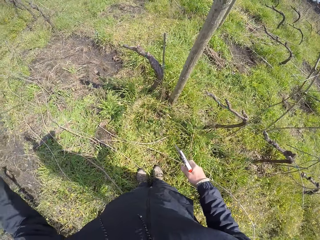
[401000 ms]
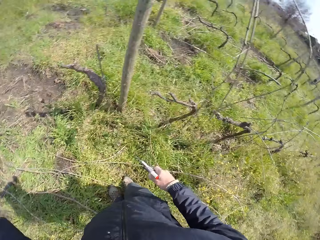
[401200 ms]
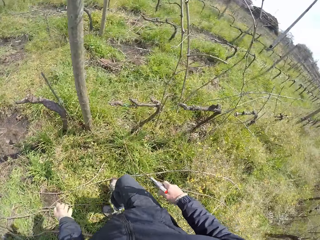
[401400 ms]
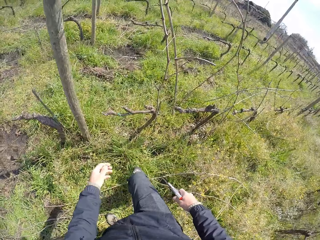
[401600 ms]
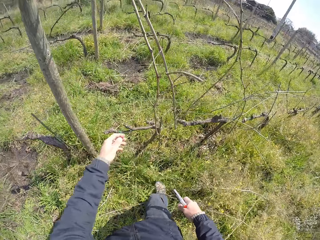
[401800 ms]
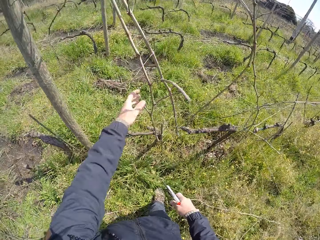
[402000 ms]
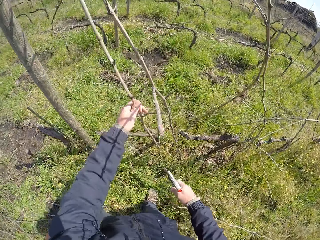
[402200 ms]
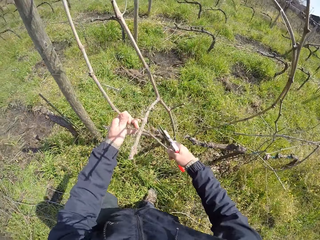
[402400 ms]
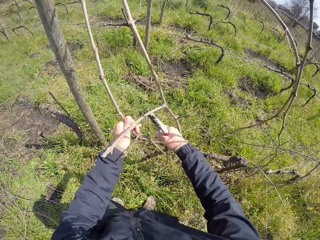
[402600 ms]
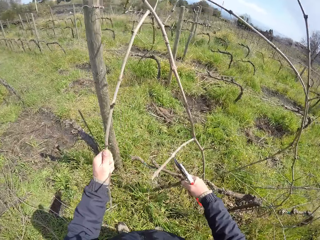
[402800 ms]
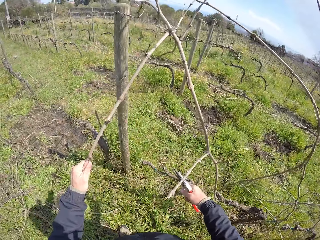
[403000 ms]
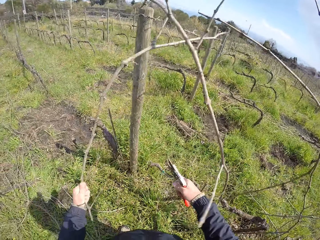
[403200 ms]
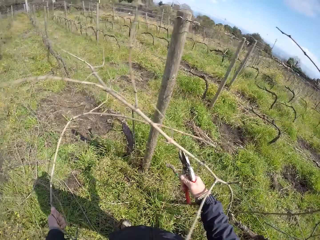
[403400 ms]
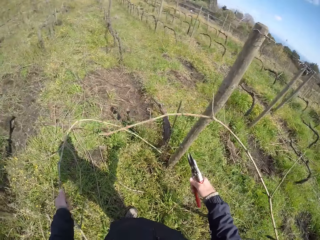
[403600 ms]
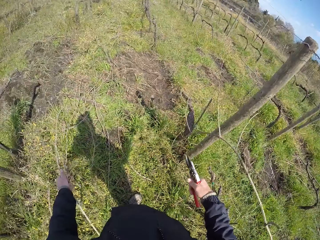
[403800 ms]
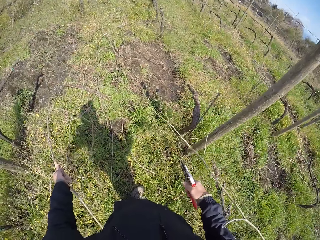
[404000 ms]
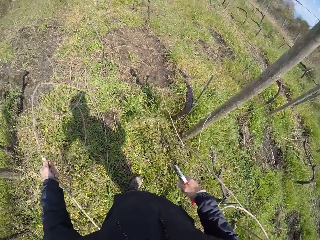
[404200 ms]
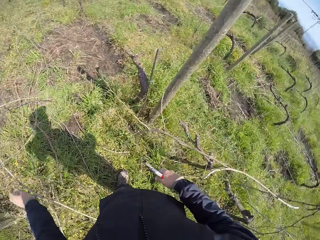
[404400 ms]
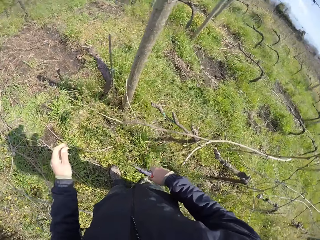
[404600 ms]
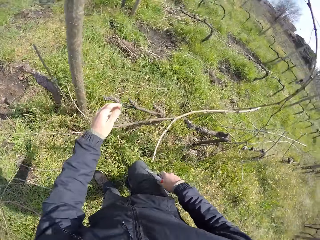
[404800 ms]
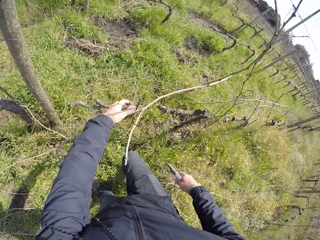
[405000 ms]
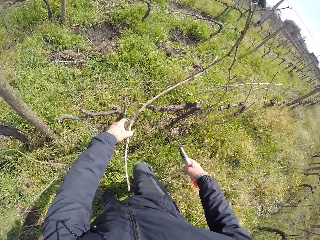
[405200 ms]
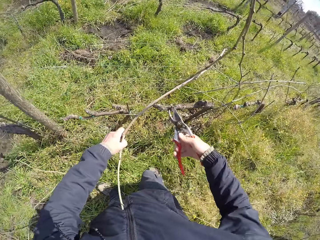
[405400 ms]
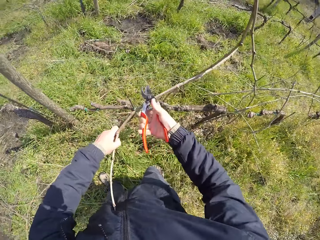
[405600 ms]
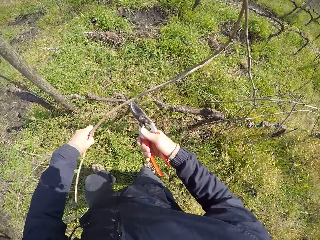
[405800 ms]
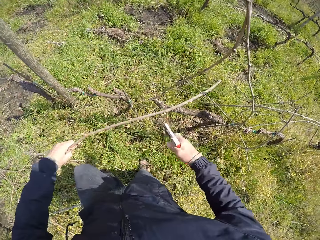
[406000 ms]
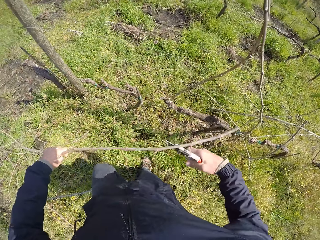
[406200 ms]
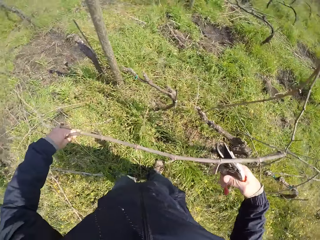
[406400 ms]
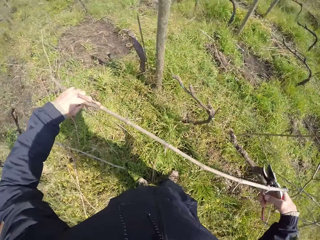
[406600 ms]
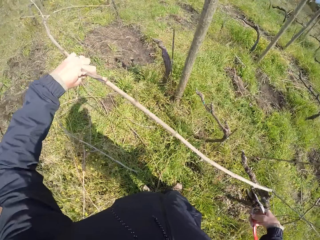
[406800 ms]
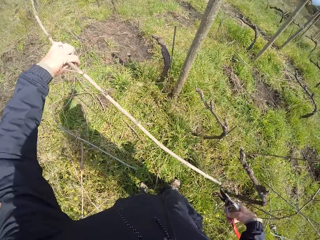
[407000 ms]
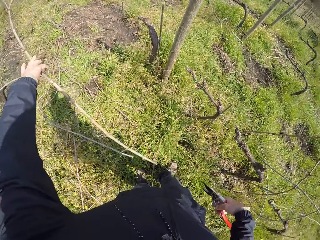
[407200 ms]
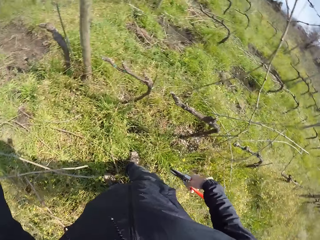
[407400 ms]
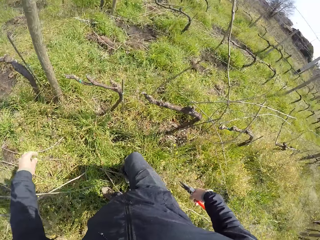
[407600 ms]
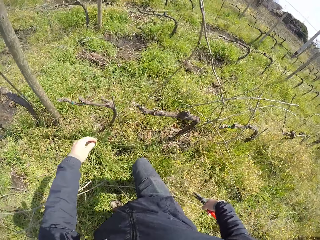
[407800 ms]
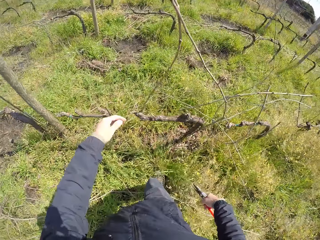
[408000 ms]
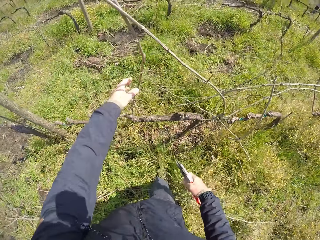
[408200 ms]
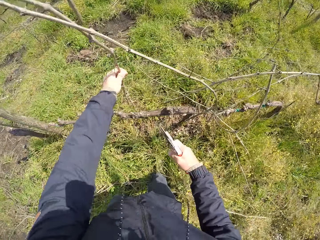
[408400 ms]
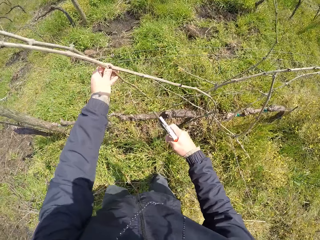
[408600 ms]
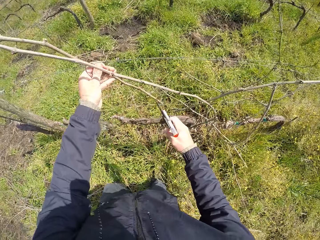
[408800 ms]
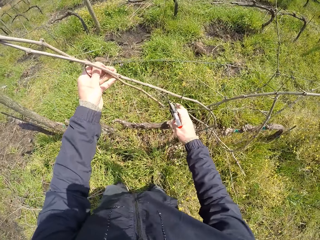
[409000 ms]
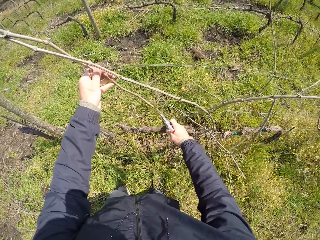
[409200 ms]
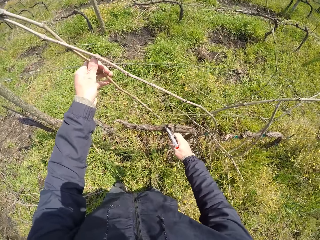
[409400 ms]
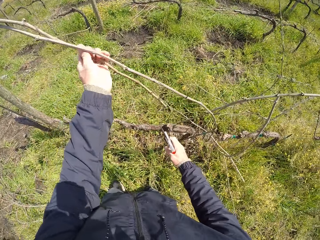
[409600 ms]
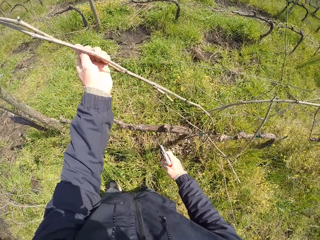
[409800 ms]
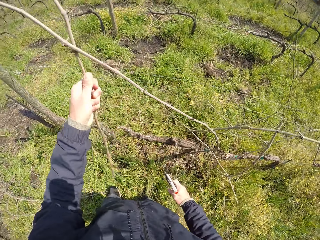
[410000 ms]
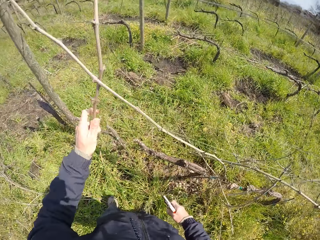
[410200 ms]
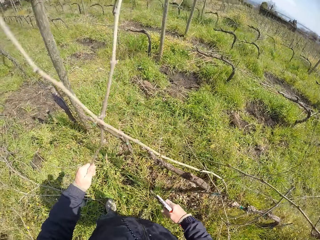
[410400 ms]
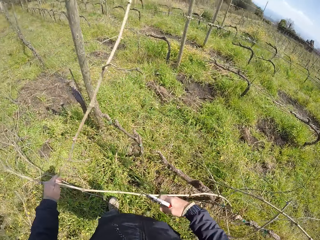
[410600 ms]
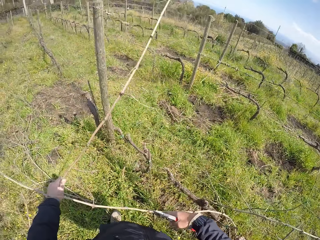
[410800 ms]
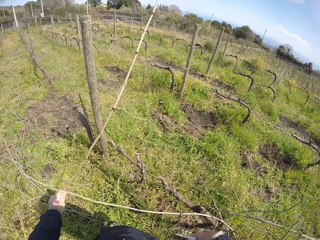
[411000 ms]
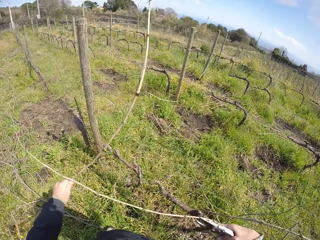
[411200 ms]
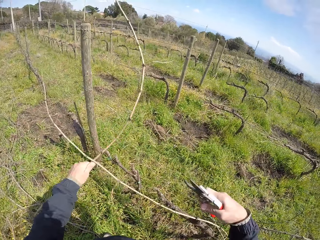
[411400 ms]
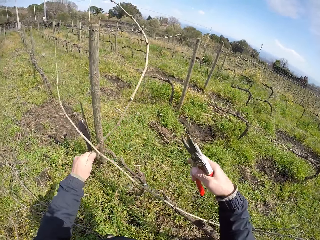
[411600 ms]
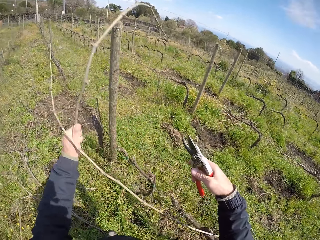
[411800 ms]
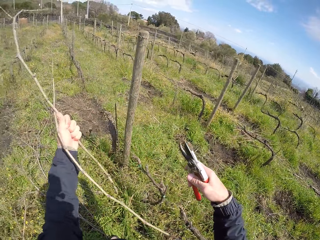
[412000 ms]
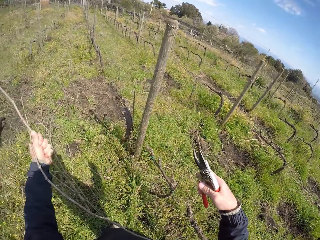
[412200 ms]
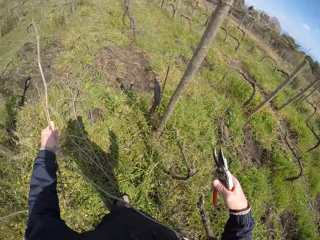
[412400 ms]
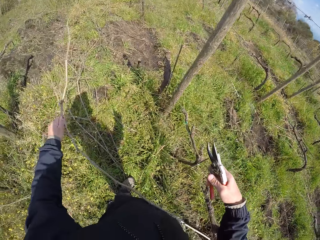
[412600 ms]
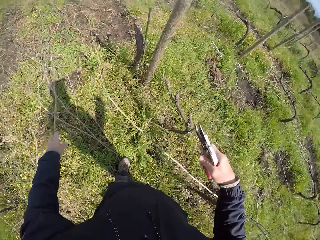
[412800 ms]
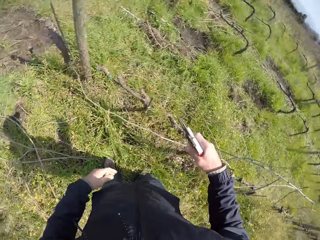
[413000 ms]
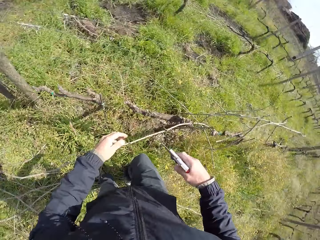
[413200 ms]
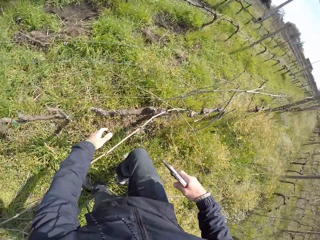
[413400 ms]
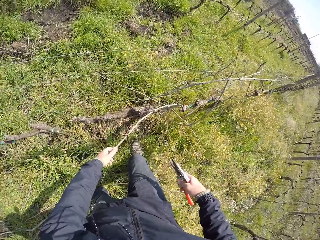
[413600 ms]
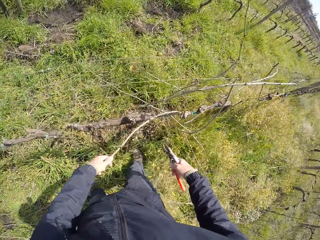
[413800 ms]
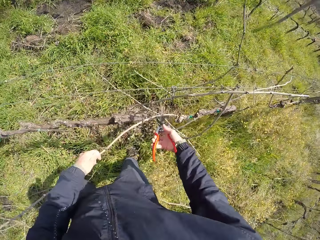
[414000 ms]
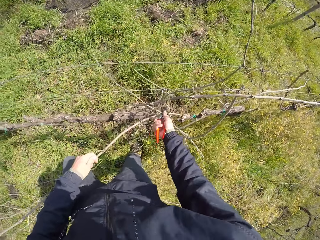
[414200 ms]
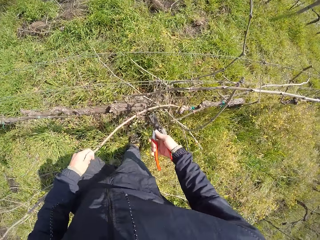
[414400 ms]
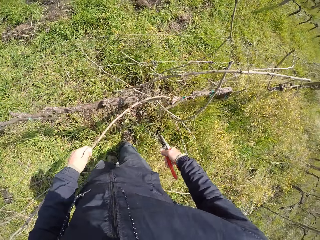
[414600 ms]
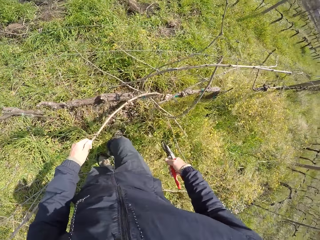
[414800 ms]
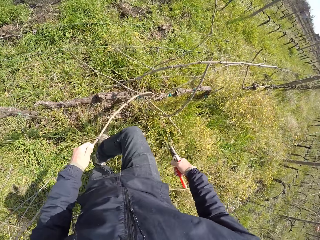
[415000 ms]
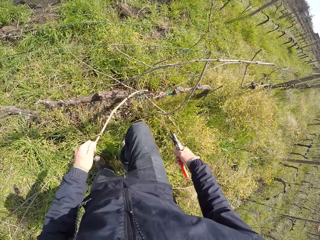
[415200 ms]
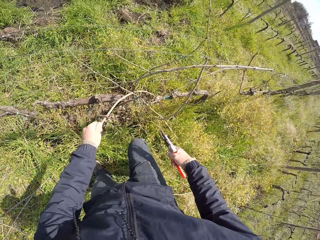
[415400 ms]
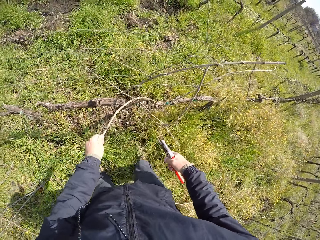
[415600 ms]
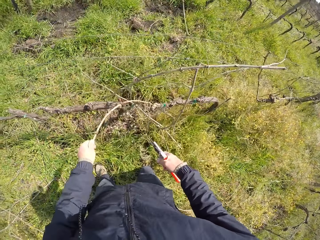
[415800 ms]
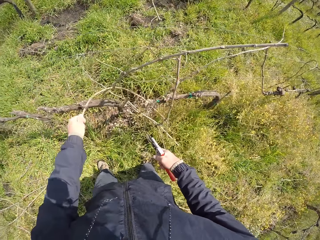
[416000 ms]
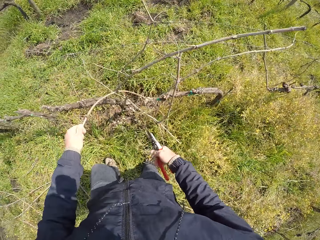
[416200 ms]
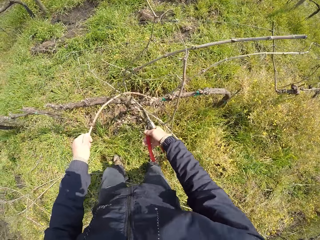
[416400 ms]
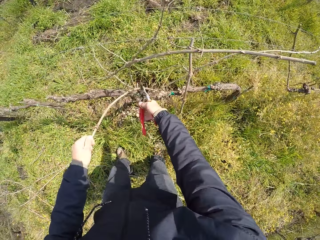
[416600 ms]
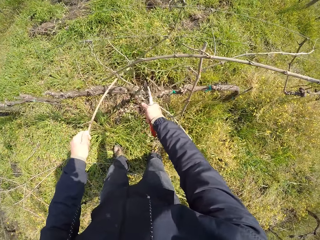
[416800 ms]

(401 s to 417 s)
The camera wearer drops the plant branch on the ground with his left hand. He moves. He pulls a plant branch from the wire with his left hand. He cuts the plant branch from the wire with the pruner in his right hand. He drops the plant branch on the ground with his left hand. He pulls a plant branch from the wire with his left hand and cuts the plant branch from the wire with the pruner in his right hand. He drops the plant branch on the ground with his left hand. He pulls a plant branch from the wire with his left hand. He drops the plant branch on the ground with his left hand. He pulls a plant branch from the wire with his left hand. He cuts the plant branch with the pruner in his right hand.

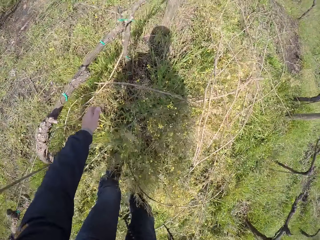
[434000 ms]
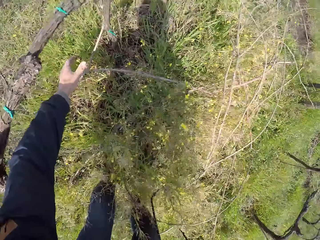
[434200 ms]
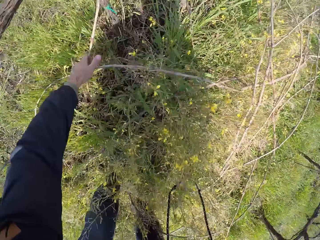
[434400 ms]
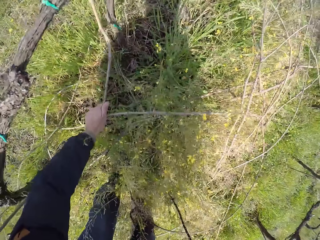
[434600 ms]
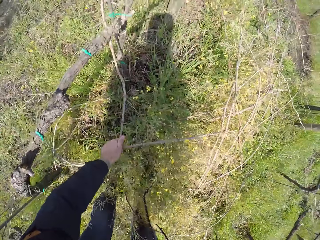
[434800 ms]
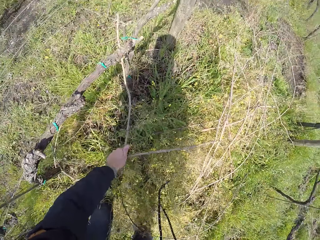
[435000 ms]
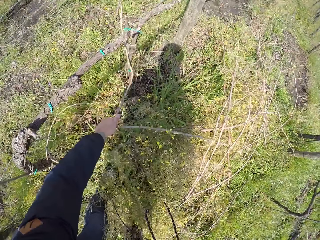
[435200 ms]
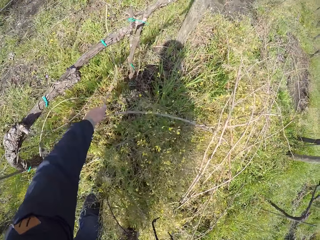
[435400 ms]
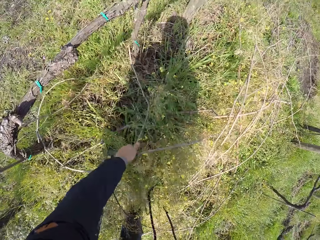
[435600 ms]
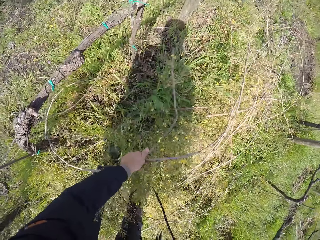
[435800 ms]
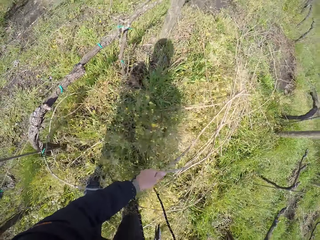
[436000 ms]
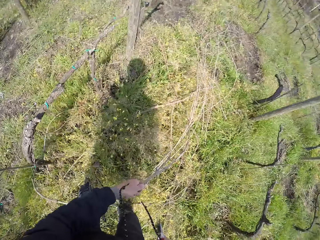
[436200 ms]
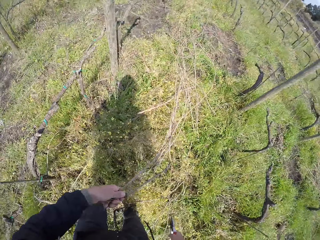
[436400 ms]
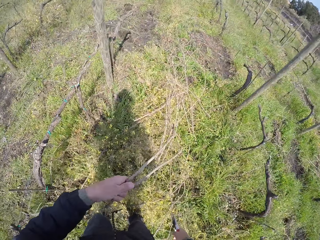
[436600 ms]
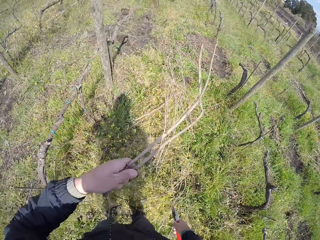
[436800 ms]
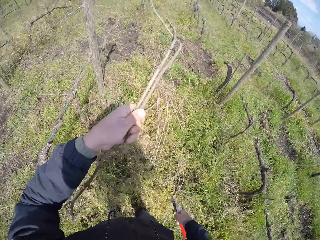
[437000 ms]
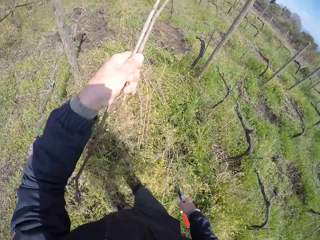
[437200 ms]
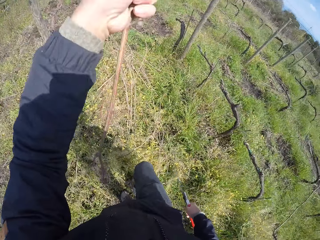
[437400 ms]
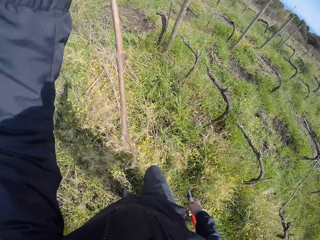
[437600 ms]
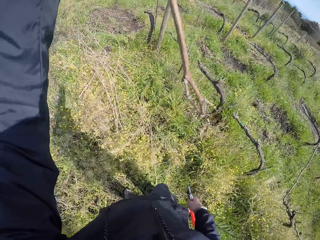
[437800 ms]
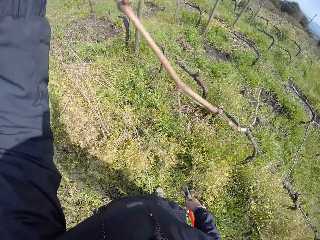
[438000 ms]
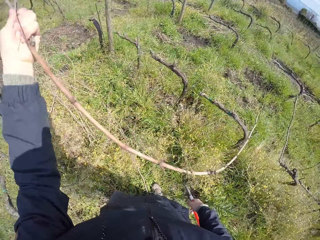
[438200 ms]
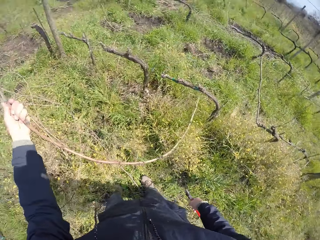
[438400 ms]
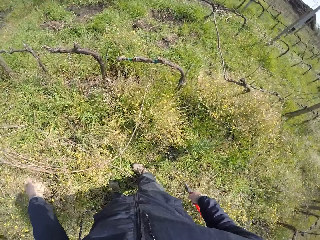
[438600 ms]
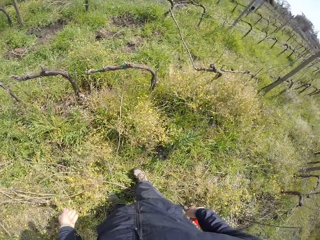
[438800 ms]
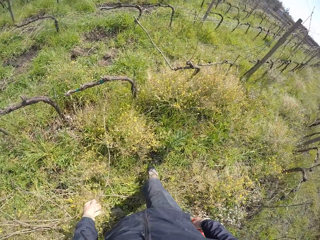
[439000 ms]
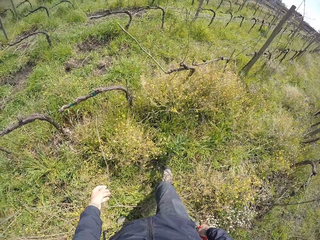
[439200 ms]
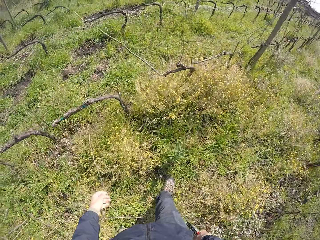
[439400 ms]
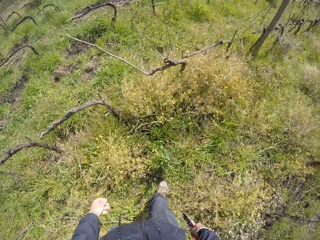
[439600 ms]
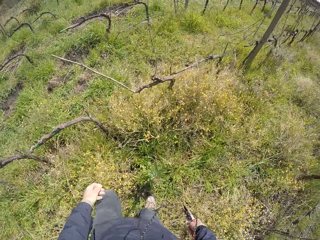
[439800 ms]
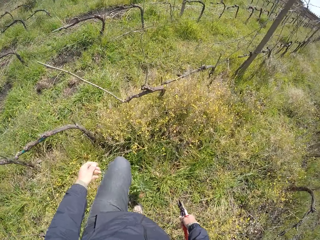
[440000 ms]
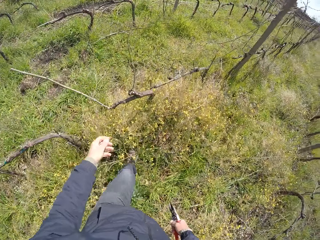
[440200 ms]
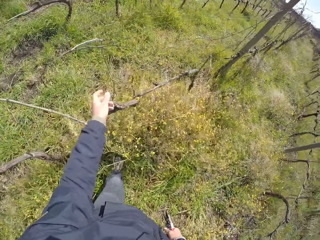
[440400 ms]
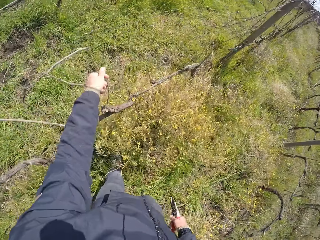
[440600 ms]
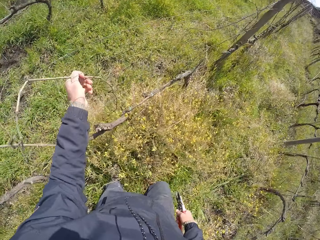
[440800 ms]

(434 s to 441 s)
The camera wearer pulls a plant branch from the ground with his left hand. He drops the plant branch on the ground with his left hand. He holds a plant branch with his left hand.
